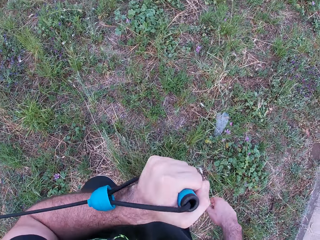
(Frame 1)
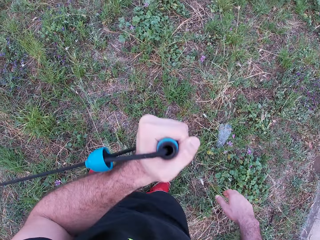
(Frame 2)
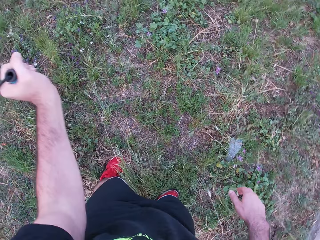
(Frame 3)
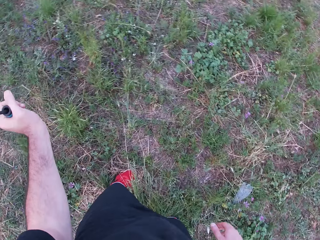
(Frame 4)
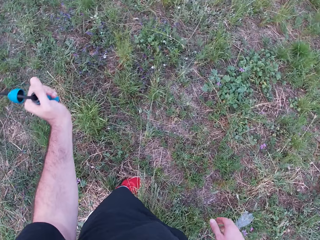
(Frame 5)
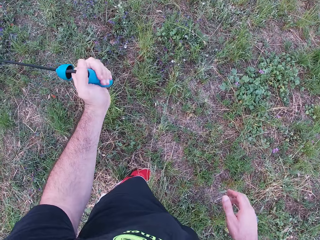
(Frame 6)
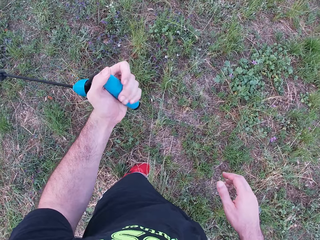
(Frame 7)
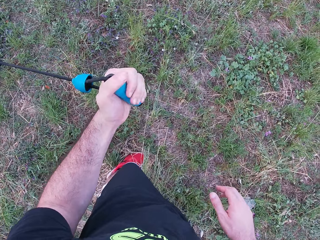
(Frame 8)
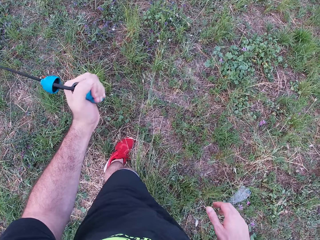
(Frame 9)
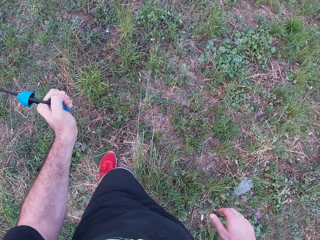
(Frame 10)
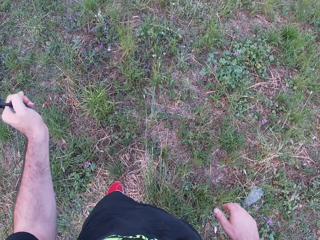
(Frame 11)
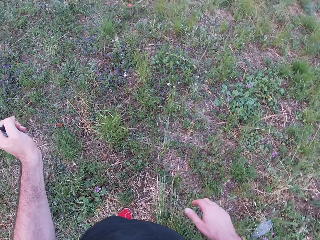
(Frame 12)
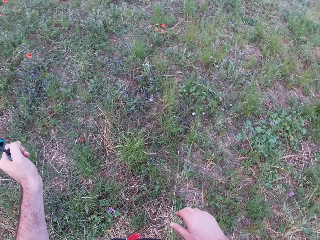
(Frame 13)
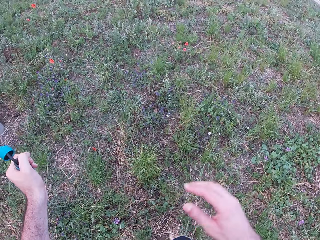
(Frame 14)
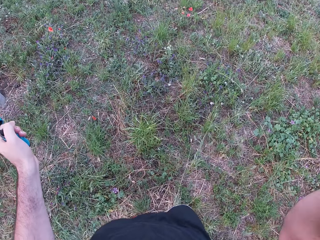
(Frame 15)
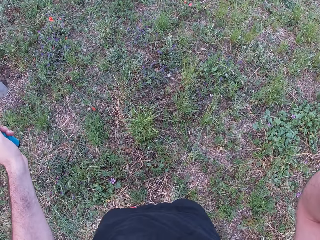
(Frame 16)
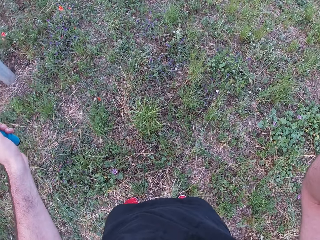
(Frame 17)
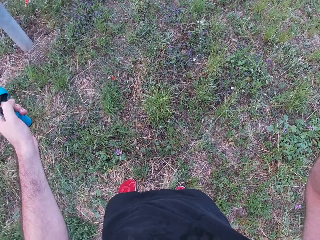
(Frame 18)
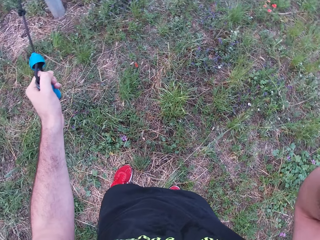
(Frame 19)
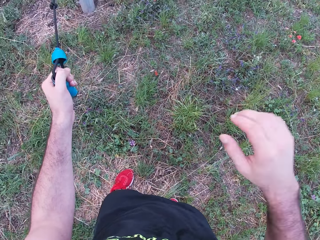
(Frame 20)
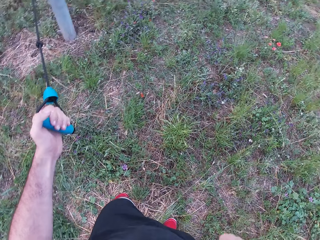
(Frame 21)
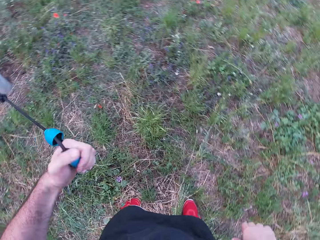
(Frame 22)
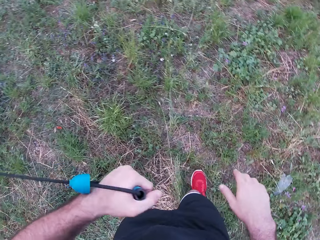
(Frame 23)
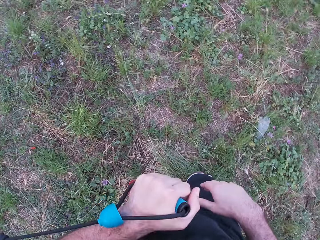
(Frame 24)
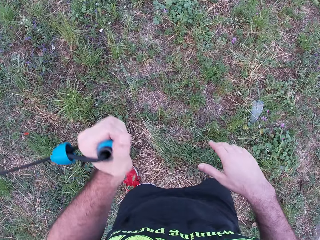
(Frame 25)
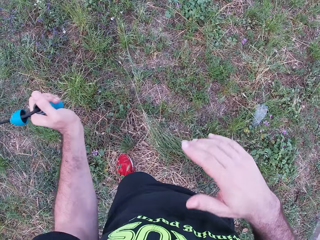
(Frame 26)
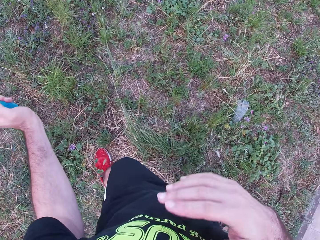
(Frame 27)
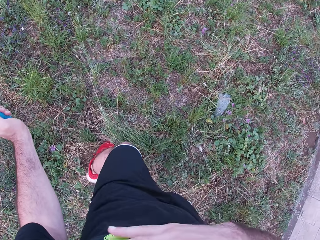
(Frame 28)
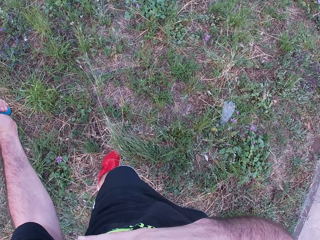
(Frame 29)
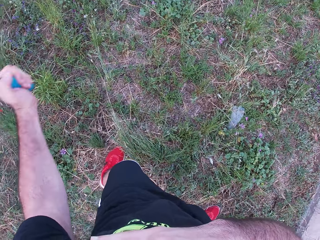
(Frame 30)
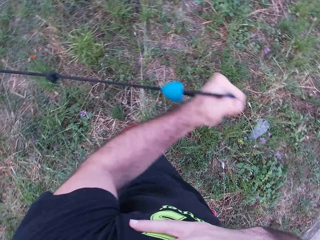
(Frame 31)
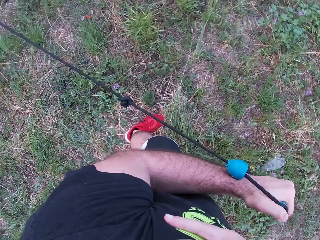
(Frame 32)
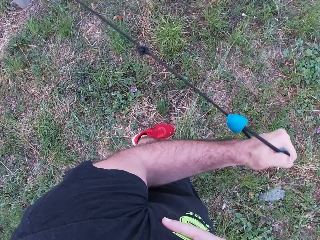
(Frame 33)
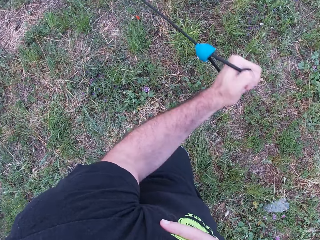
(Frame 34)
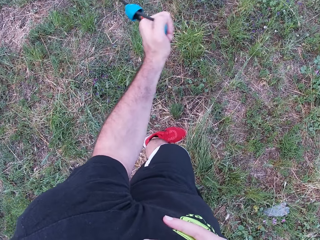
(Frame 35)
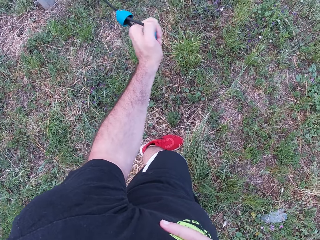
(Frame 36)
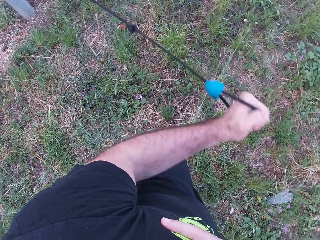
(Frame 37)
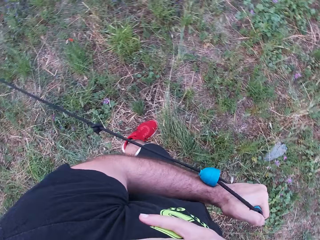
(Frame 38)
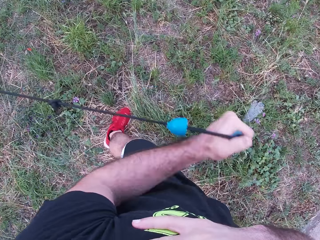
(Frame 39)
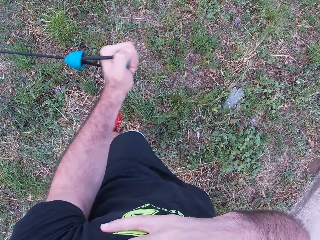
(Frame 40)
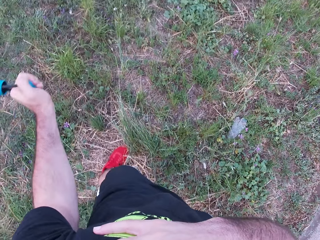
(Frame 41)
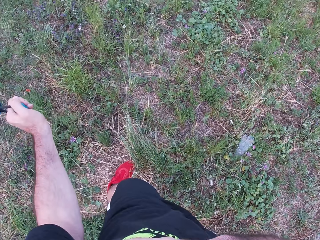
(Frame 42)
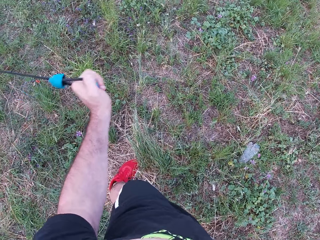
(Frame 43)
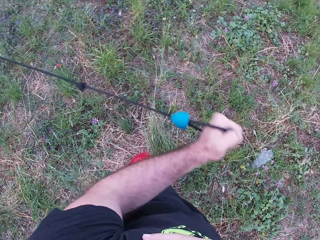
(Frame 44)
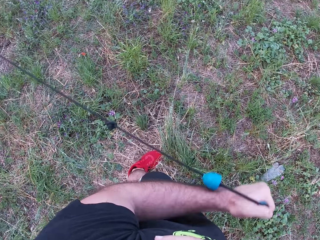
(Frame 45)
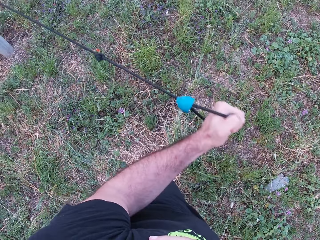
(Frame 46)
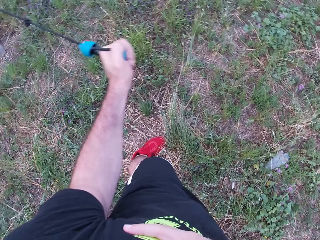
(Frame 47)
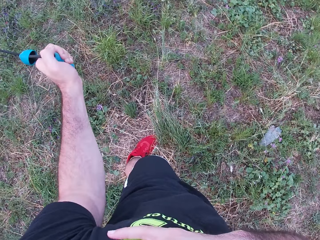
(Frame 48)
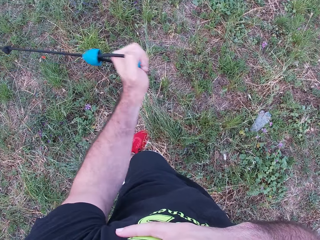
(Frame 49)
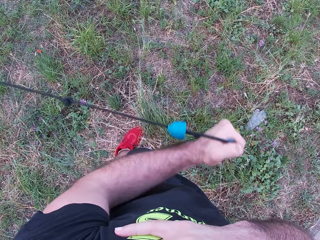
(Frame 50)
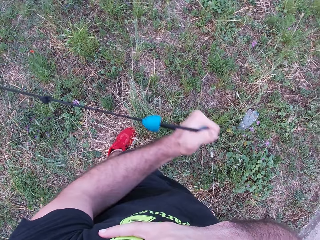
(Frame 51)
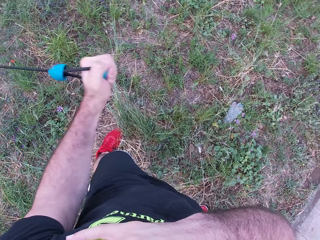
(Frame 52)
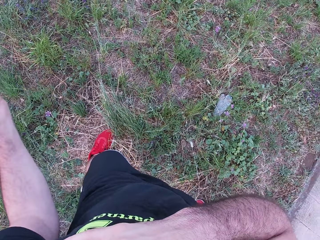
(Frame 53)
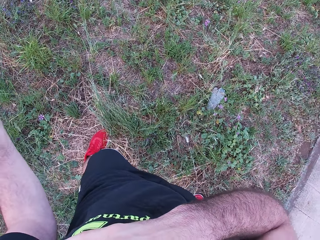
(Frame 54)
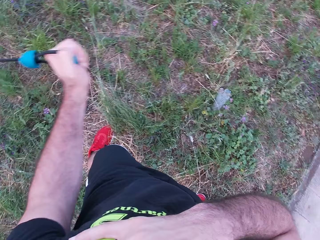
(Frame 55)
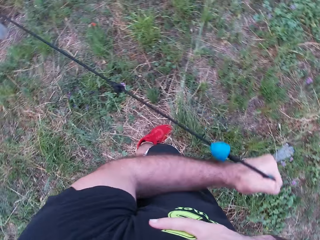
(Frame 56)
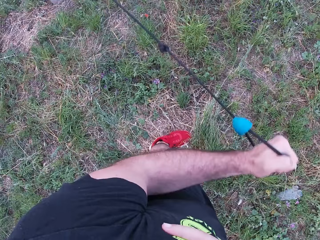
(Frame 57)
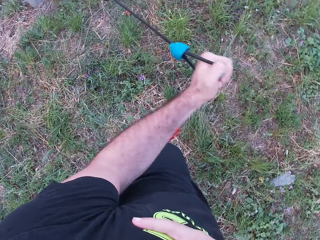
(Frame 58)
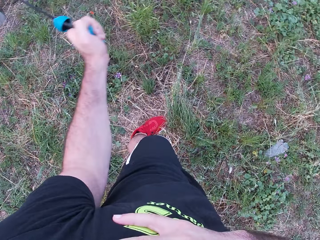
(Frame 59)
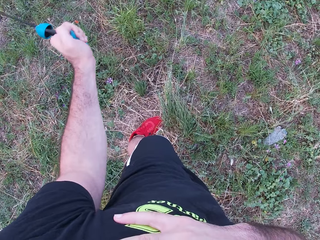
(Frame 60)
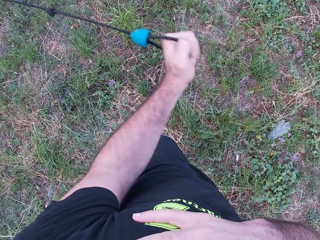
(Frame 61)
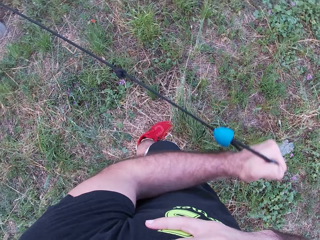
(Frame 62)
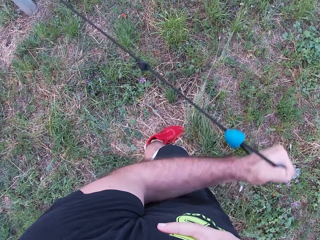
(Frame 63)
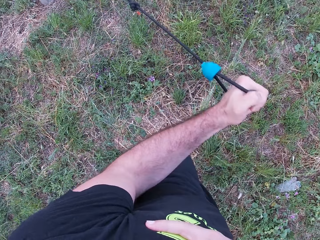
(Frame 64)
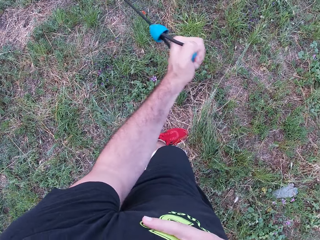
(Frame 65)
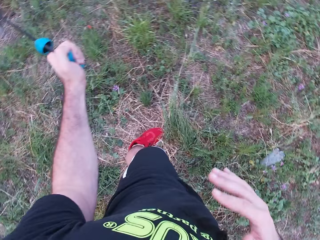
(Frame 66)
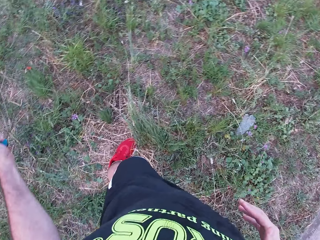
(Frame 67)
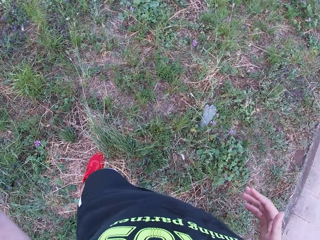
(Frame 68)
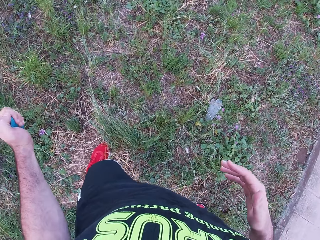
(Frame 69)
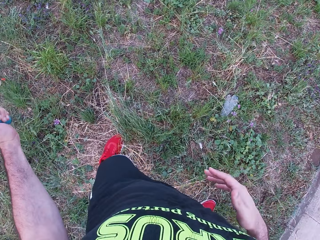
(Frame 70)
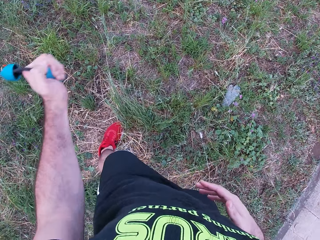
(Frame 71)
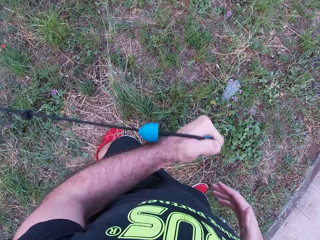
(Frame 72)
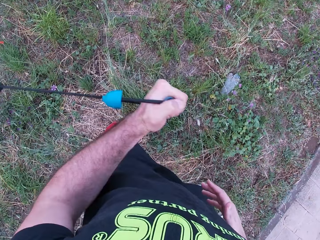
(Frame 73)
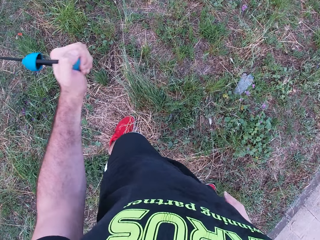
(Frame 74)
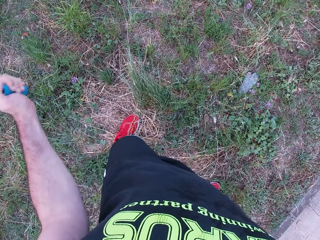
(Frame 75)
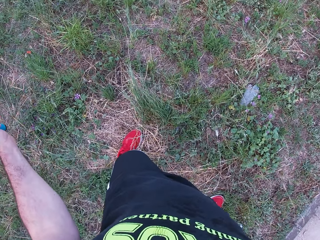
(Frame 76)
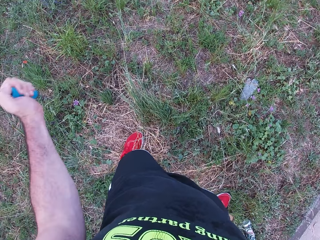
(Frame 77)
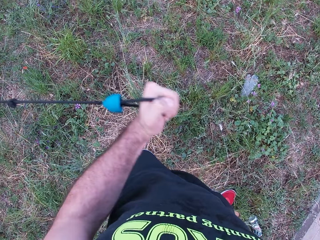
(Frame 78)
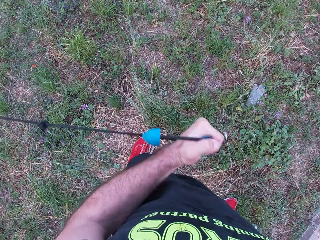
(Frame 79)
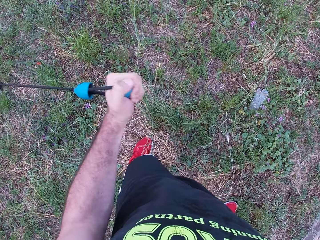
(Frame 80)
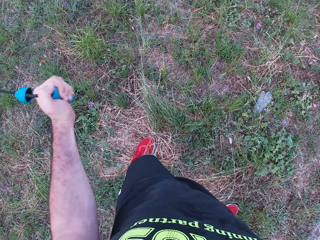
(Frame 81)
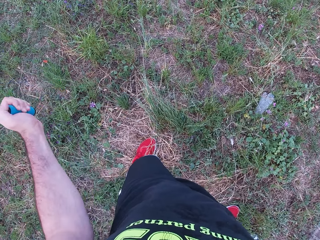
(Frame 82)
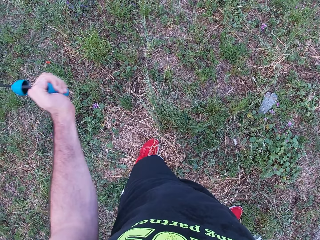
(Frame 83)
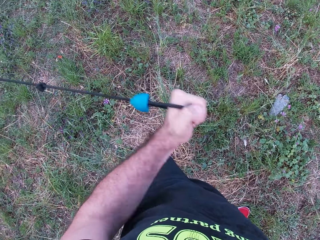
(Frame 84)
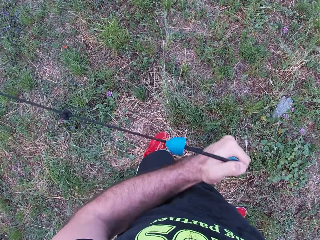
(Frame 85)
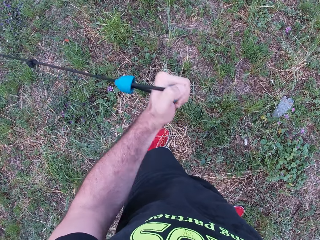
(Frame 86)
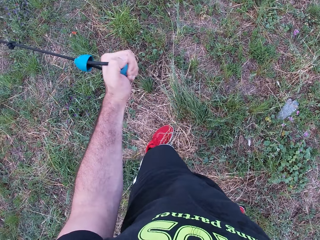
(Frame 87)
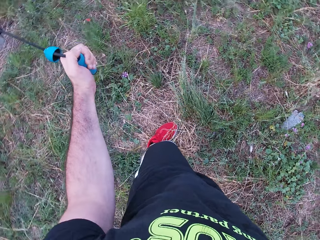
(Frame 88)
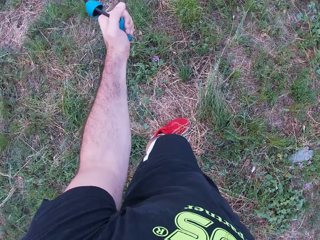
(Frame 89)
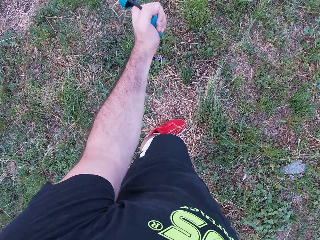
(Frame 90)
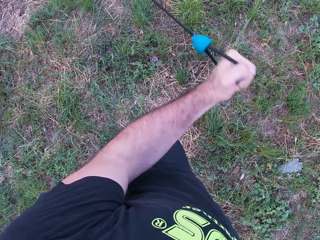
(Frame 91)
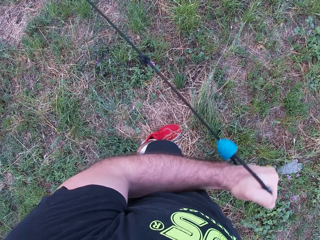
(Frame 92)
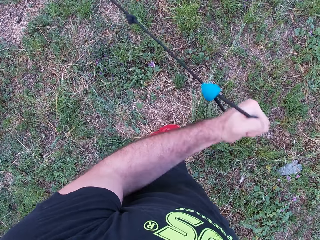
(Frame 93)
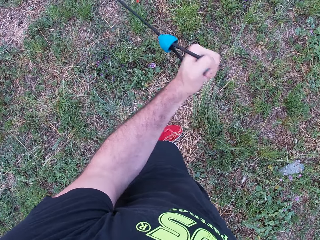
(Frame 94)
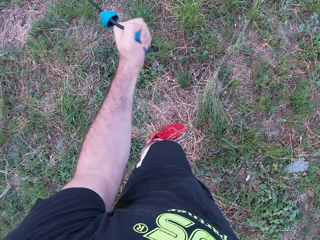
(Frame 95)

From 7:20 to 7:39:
The camera wearer pulls the rope with the left hand. They look around, lift the right hand, look around, drop the right hand, pull the rope with the left hand, make a step and pull the rope with the left hand. They move the right hand and pull the rope with the left hand.

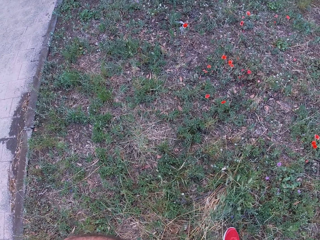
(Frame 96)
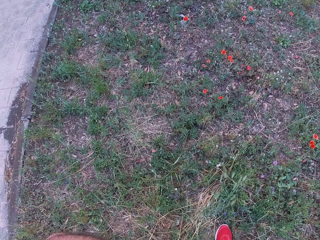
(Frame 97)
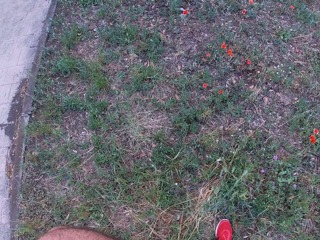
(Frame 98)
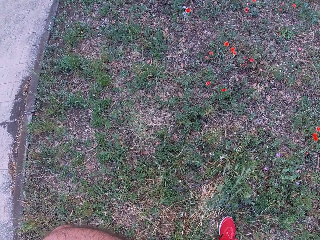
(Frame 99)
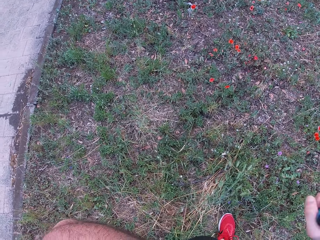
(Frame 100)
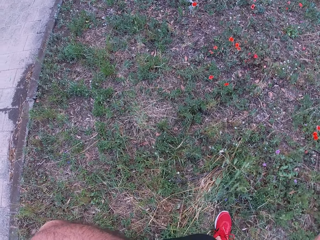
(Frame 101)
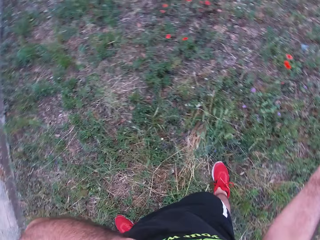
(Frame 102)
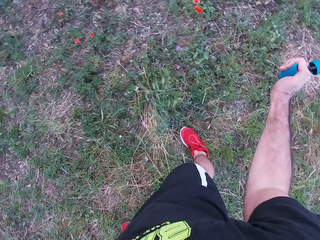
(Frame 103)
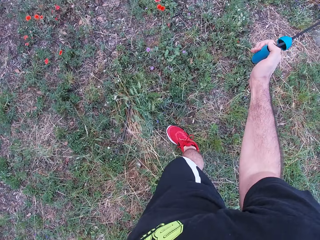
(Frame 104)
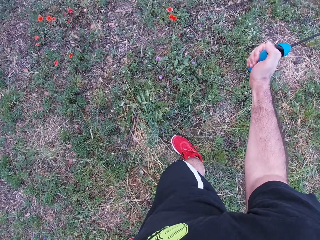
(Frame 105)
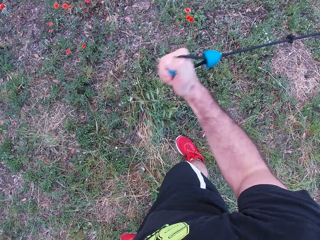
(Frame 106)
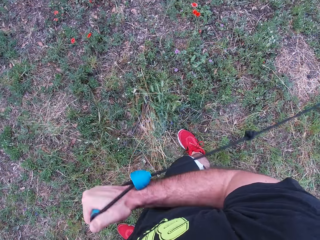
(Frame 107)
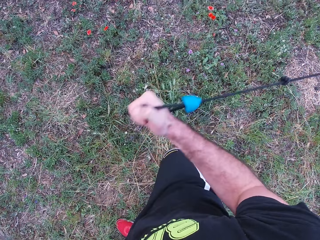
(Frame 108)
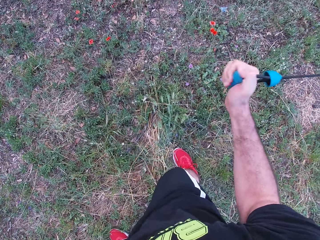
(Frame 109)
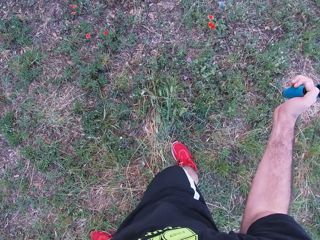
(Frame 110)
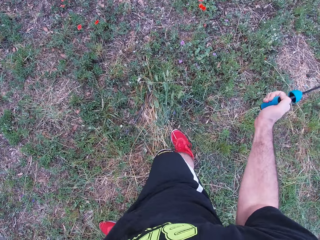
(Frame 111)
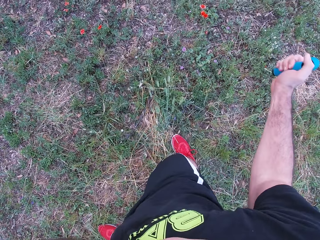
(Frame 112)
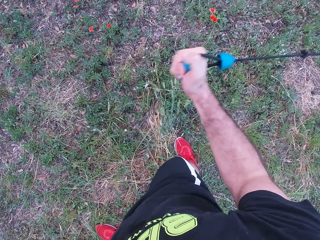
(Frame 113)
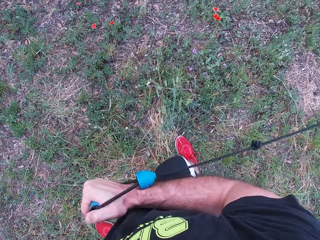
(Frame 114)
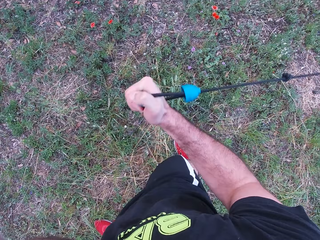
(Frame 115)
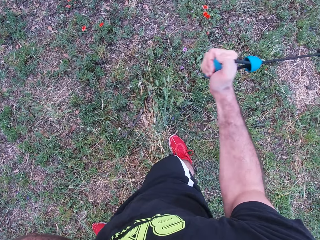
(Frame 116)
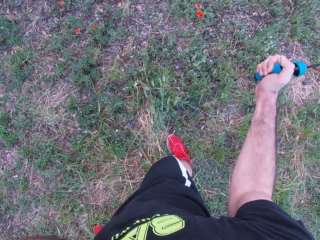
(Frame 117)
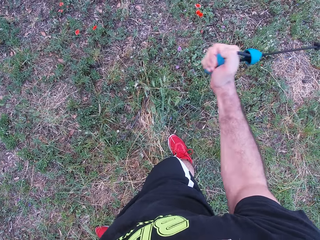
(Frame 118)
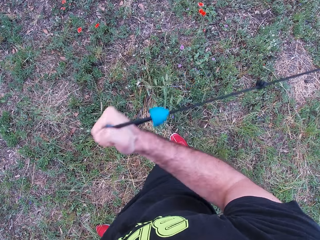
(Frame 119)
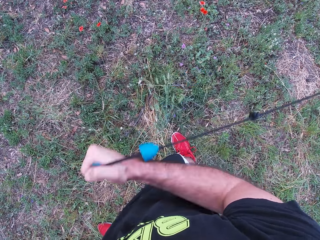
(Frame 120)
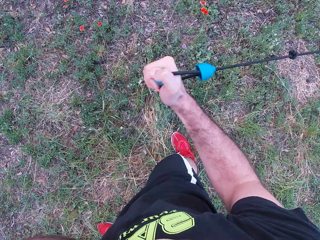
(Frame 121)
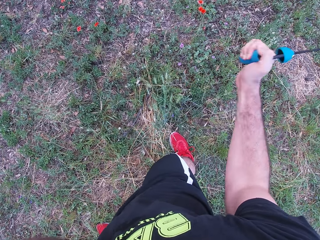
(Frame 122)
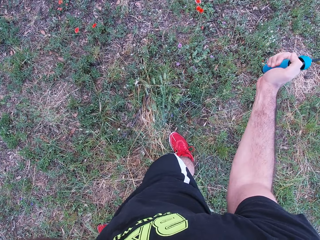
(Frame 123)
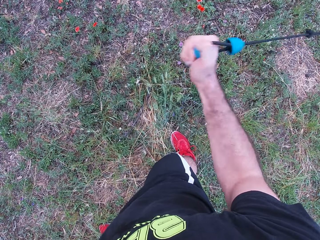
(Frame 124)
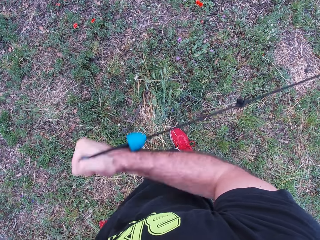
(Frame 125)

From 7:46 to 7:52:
The camera wearer pulls the rope with the right hand.
